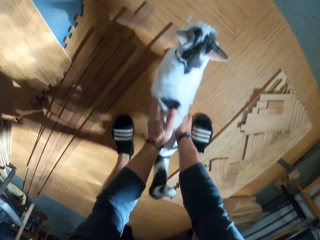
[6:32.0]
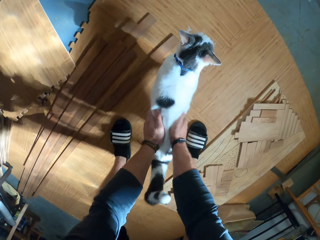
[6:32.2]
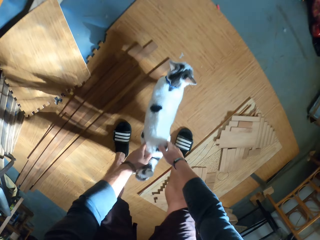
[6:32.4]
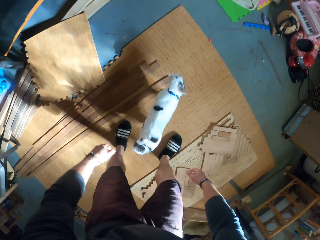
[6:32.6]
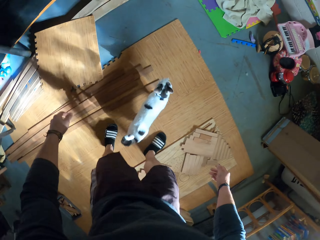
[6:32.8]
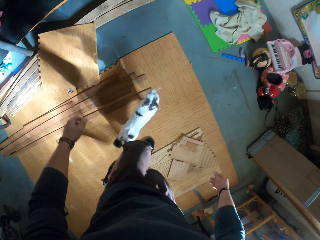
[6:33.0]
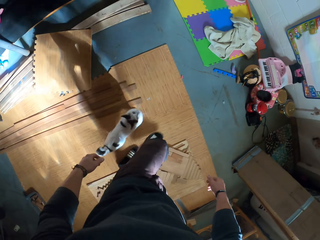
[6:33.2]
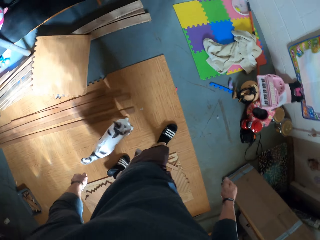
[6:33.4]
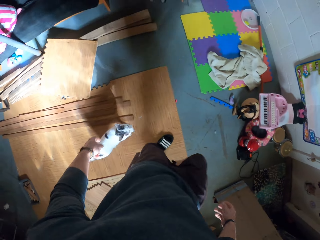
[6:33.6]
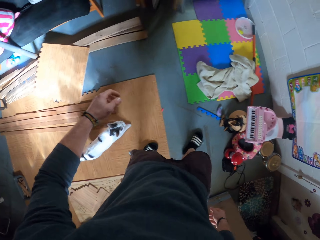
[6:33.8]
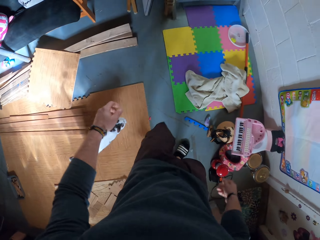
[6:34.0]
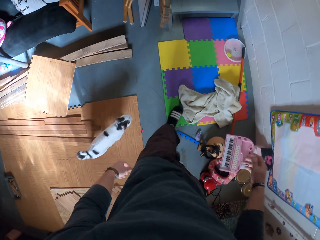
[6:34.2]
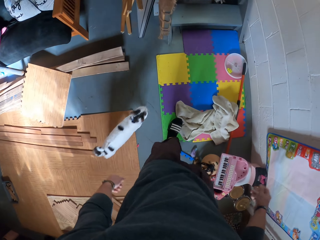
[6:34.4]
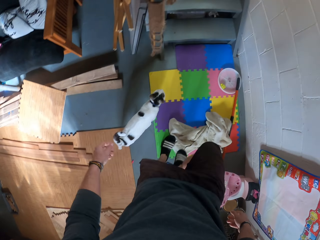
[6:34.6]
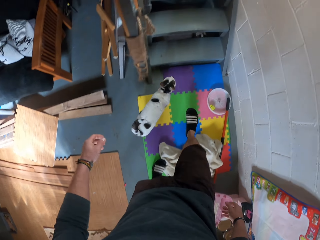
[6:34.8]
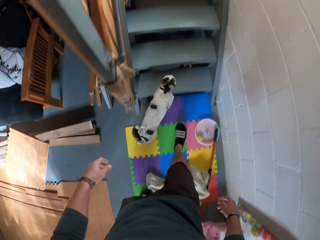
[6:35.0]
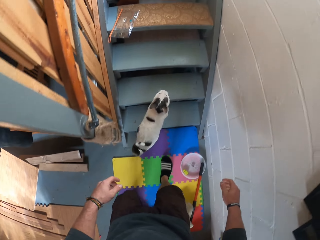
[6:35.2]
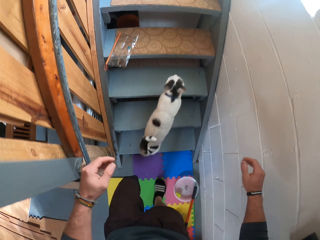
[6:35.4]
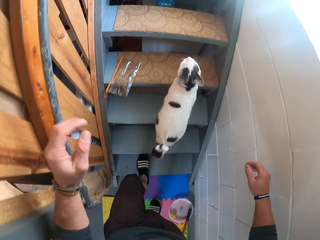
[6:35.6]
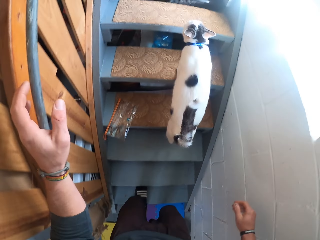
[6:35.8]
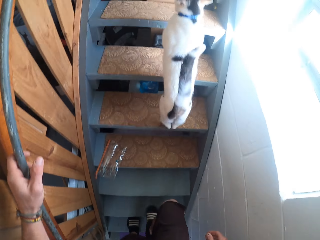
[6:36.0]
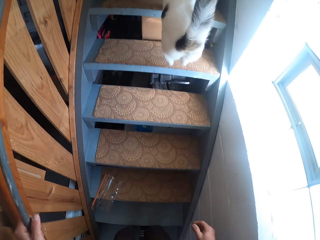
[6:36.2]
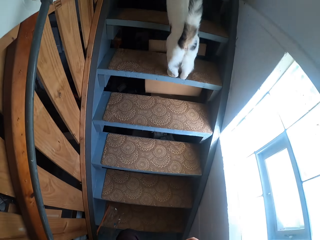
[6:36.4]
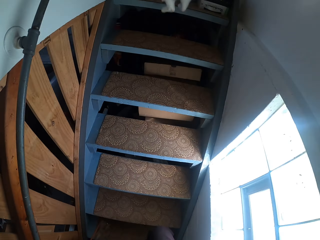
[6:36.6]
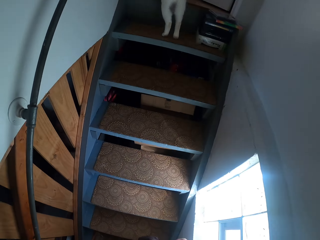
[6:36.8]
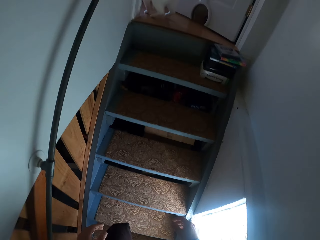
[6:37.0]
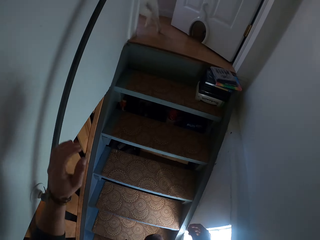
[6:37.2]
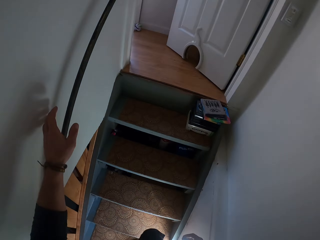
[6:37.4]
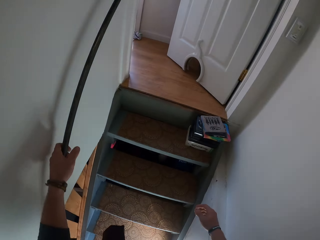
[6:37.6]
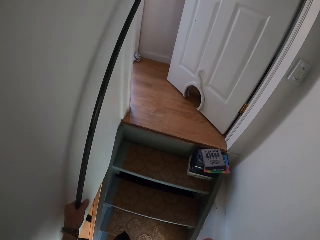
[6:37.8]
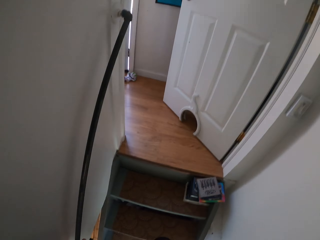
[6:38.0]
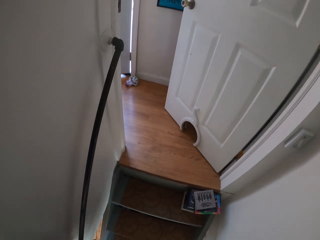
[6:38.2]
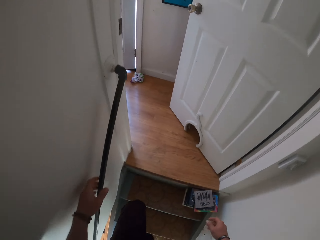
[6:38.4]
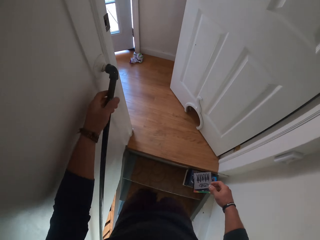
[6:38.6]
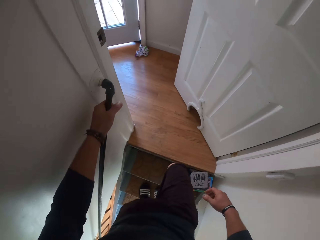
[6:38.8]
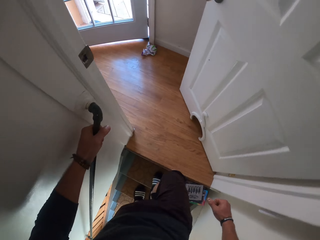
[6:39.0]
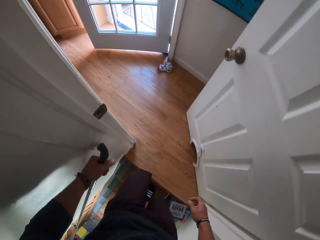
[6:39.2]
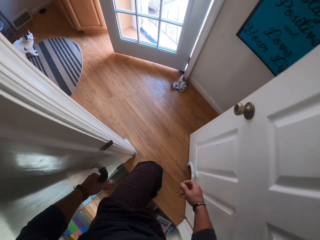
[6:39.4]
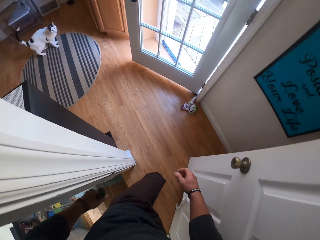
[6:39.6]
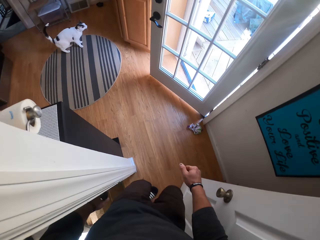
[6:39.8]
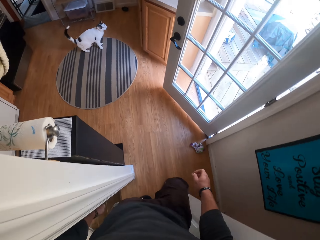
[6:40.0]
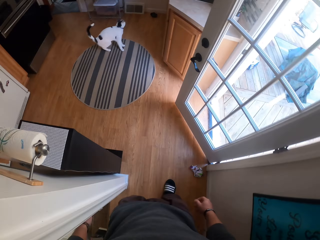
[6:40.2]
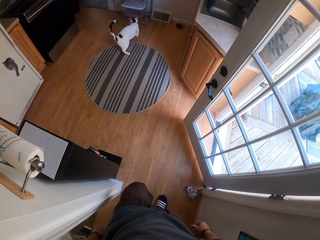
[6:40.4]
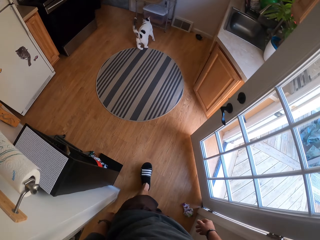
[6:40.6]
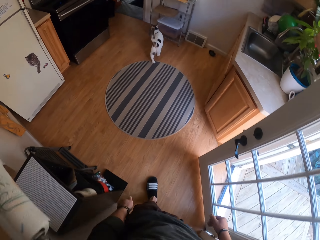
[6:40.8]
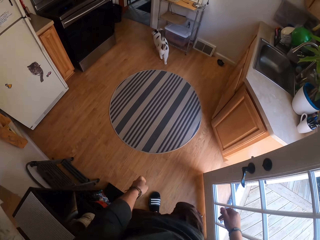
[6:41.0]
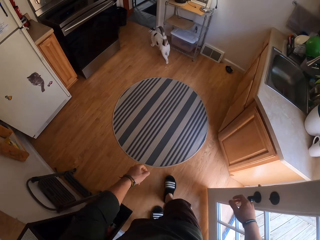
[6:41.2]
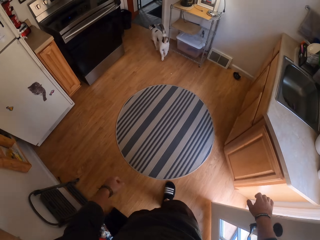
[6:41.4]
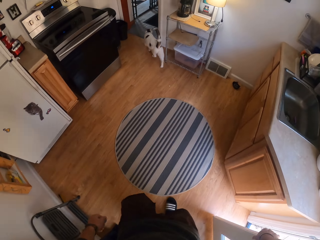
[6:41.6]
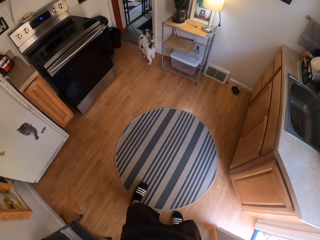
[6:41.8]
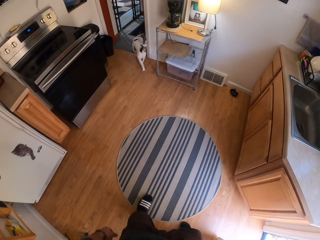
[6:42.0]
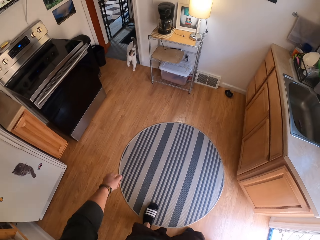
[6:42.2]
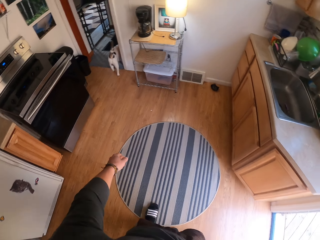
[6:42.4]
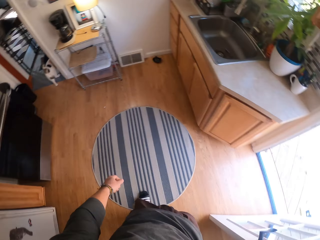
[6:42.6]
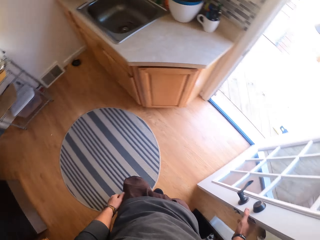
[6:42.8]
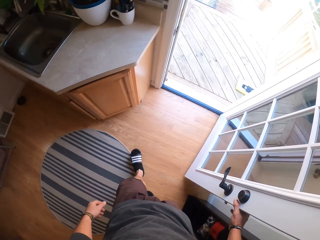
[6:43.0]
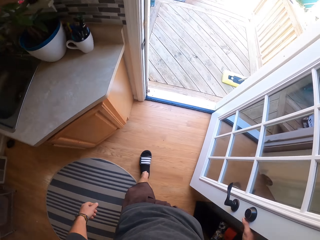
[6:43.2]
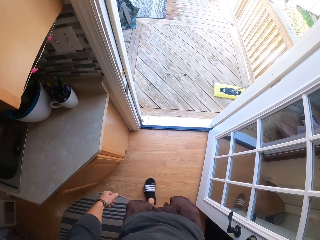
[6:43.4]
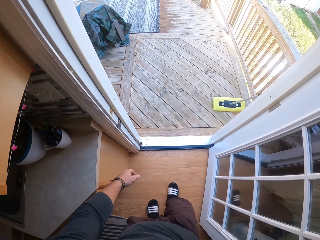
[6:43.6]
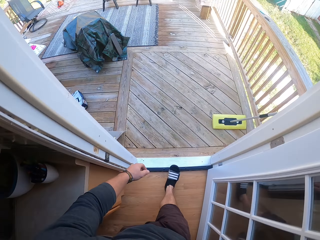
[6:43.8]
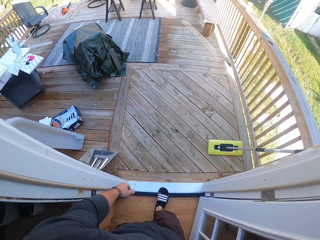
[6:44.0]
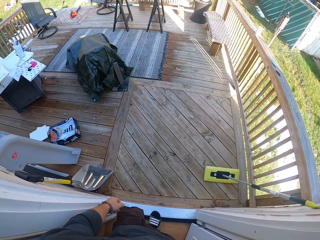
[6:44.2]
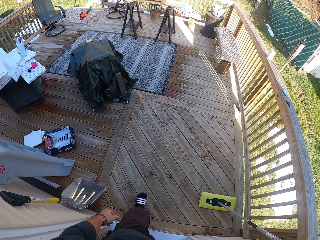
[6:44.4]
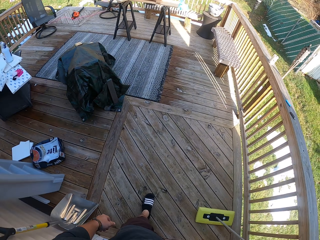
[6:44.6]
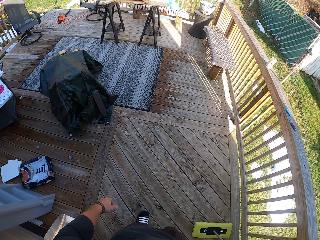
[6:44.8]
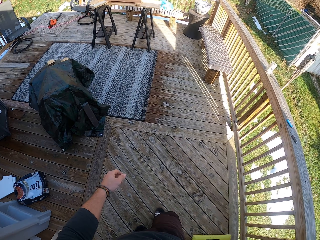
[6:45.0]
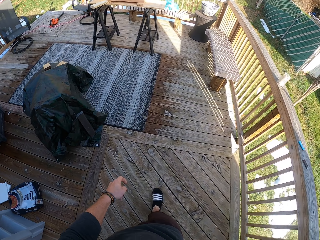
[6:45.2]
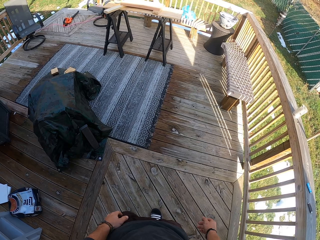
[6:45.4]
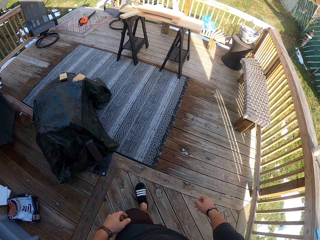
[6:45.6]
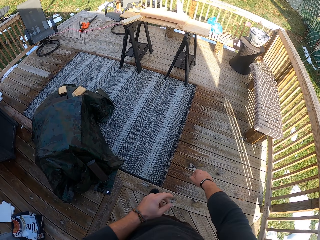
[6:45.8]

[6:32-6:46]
The cat runs up the staircase. The camera wearer walks up the staircase. He touches the door with his right hand. He walks out of the apartment.

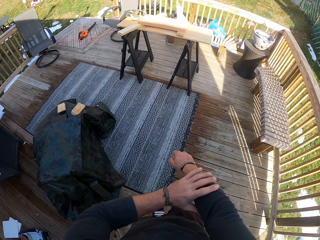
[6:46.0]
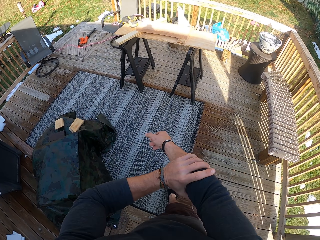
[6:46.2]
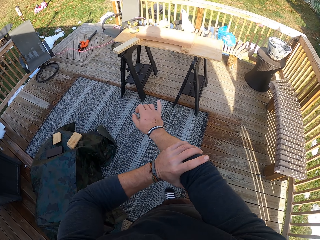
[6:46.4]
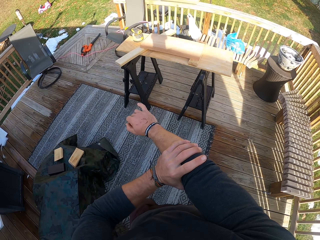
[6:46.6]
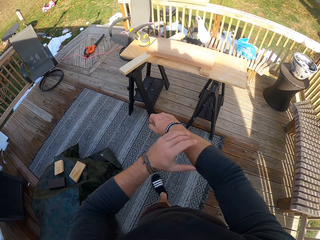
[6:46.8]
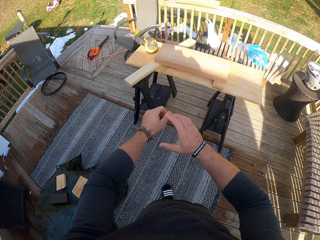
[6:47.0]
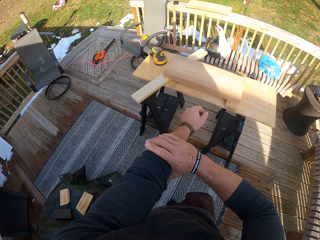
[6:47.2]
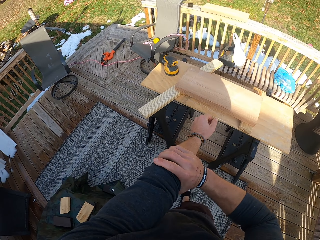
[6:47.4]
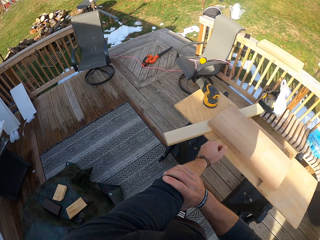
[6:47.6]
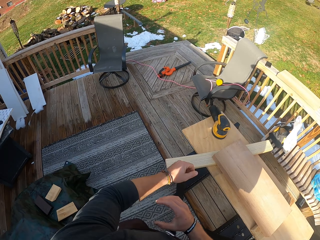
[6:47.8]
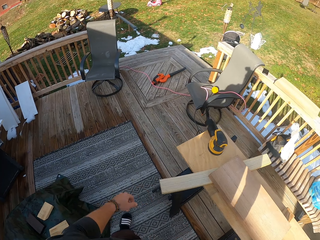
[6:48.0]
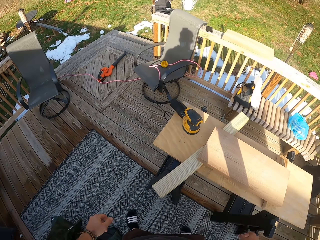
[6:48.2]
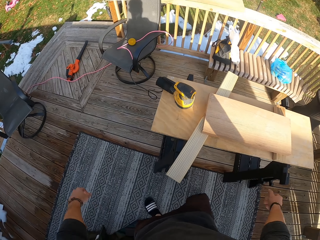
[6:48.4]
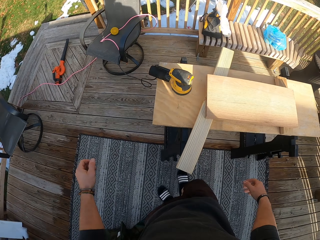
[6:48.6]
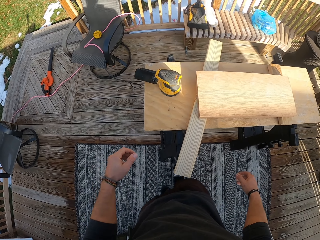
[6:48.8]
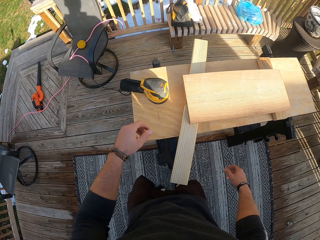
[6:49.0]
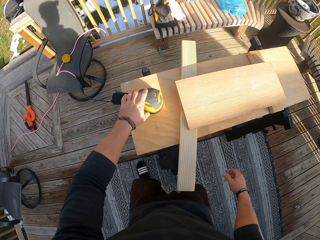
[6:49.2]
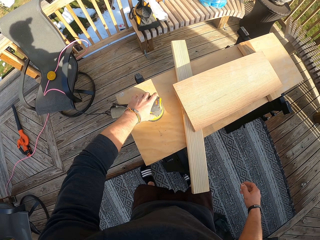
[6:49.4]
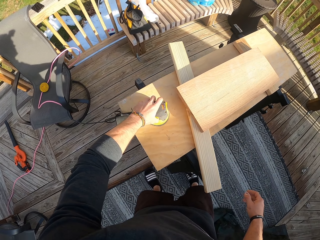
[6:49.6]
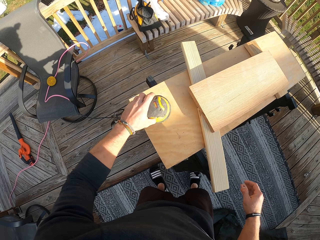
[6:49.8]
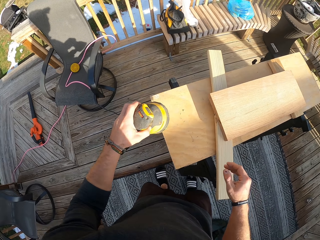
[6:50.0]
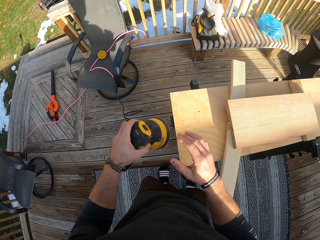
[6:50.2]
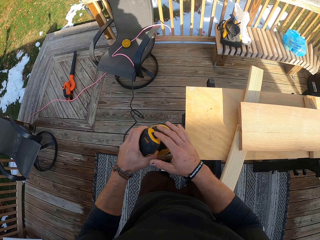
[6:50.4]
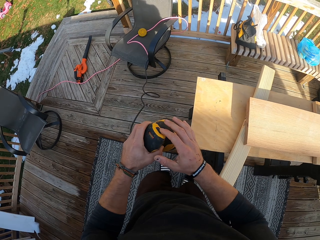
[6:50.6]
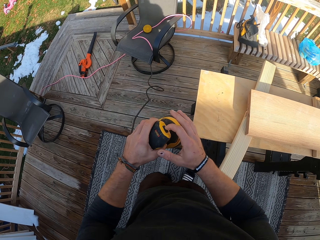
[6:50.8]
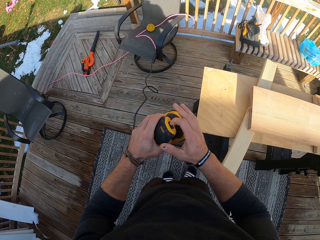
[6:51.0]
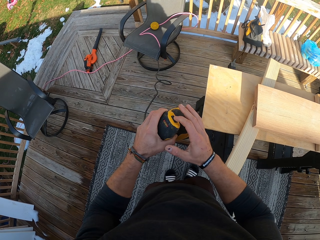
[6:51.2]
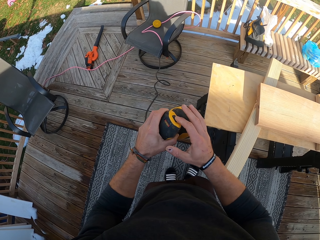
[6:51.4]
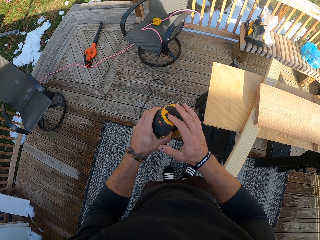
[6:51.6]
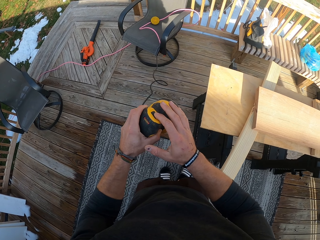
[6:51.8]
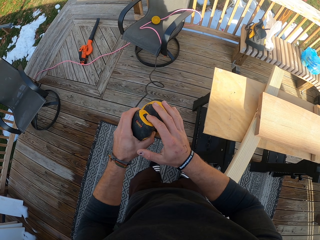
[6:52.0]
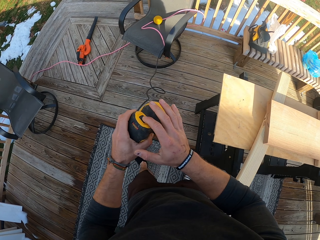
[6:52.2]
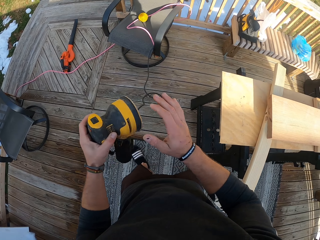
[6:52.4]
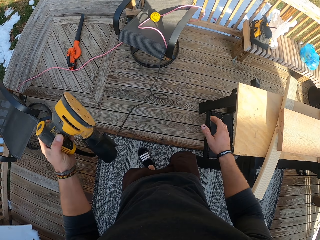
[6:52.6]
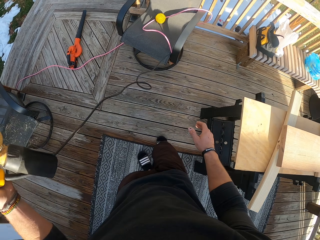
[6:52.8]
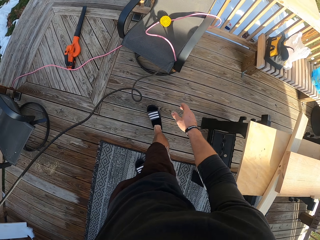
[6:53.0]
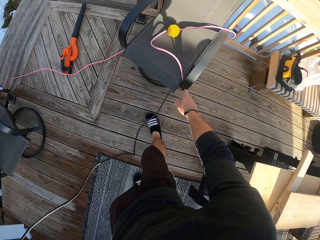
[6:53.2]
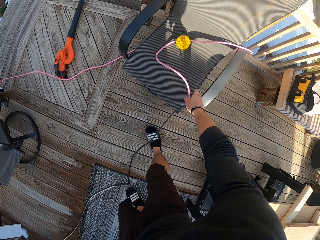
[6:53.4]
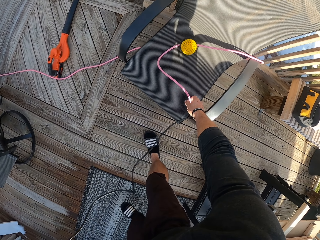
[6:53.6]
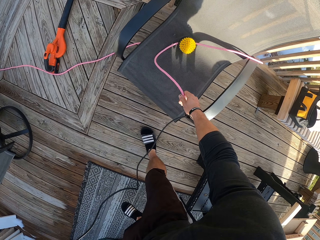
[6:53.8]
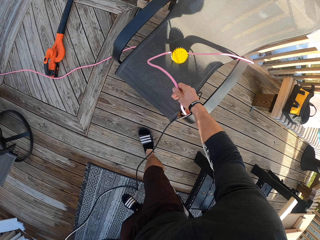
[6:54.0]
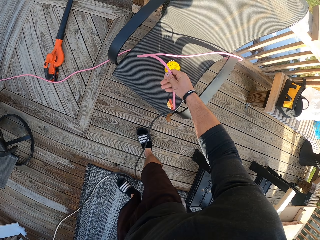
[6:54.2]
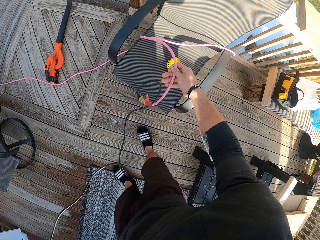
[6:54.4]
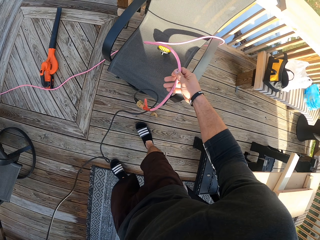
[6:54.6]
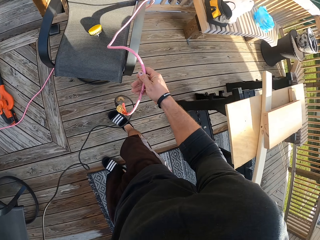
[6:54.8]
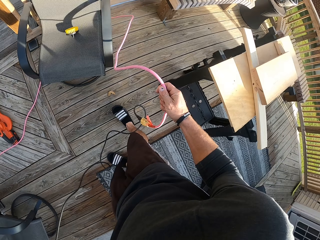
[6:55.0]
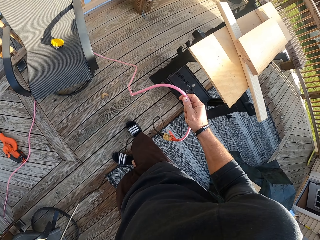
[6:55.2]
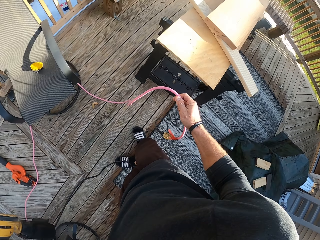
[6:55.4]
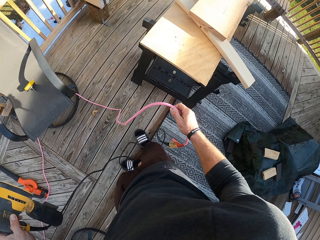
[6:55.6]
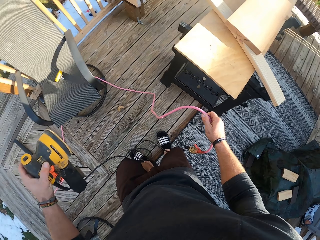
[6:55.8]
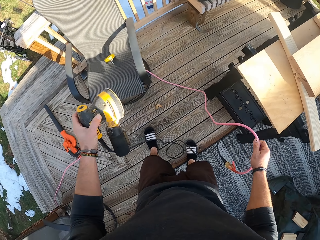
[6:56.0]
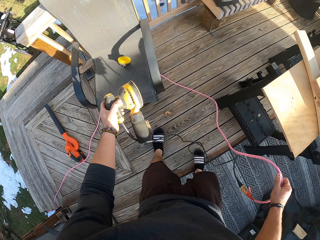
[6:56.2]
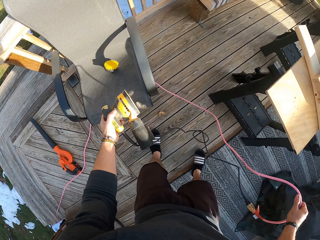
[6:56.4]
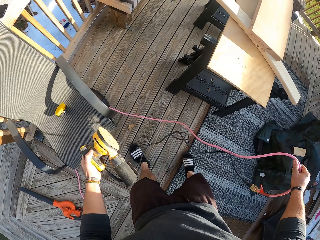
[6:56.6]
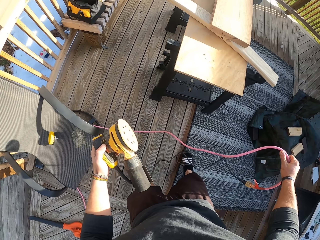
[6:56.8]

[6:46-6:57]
The camera wearer holds his right arm with his left hand. He pulls the sleeves up. He takes the sander on the table with his left hand. He turns on the sander with his right hand. He adjusts the wires on the chair with his right hand. He pulls the cable.
